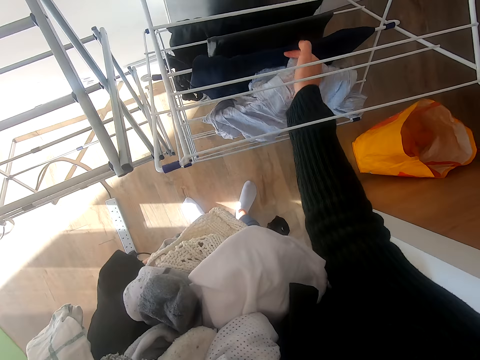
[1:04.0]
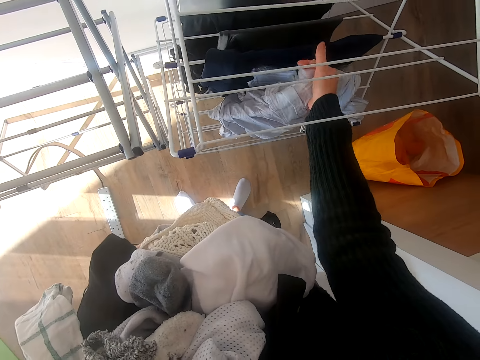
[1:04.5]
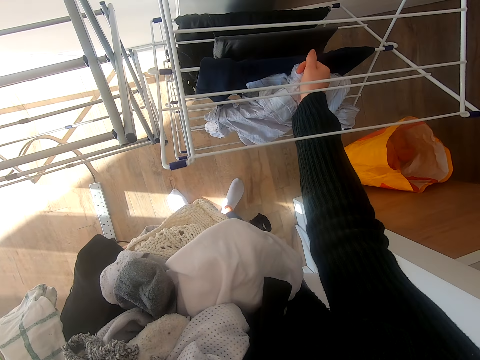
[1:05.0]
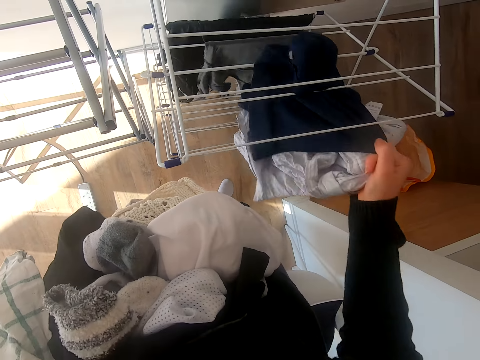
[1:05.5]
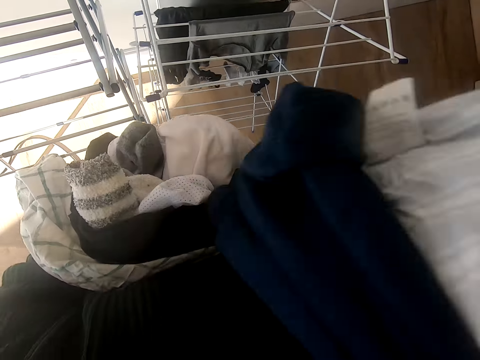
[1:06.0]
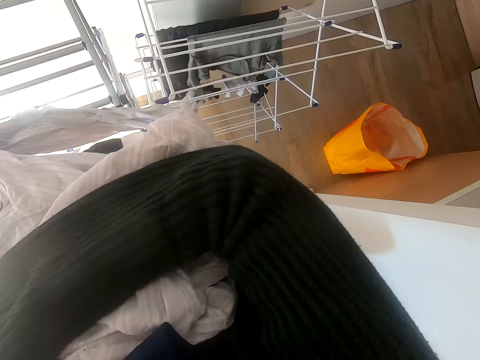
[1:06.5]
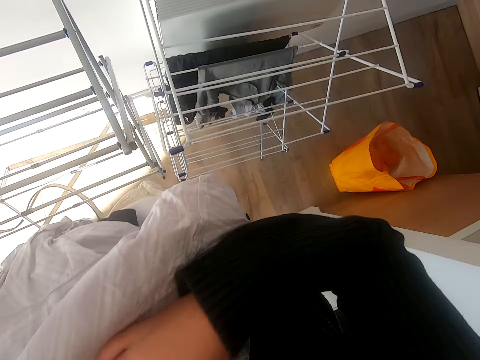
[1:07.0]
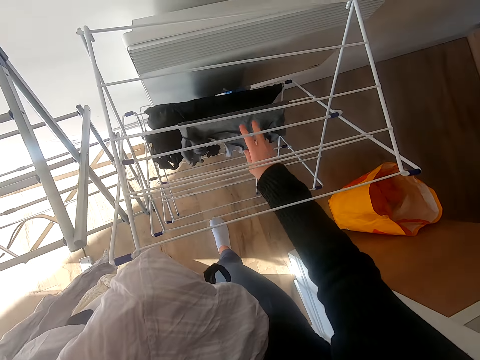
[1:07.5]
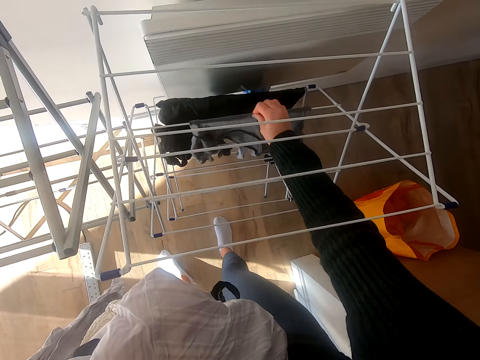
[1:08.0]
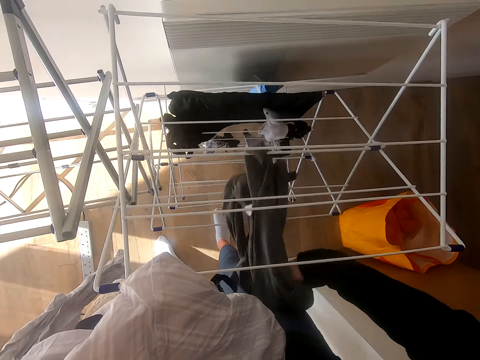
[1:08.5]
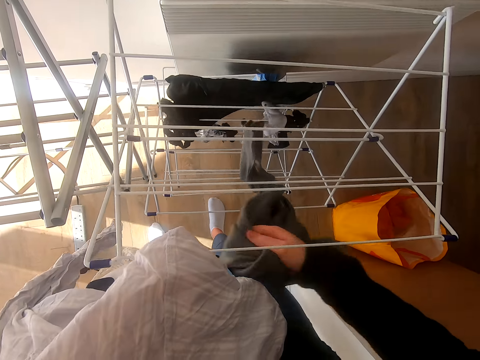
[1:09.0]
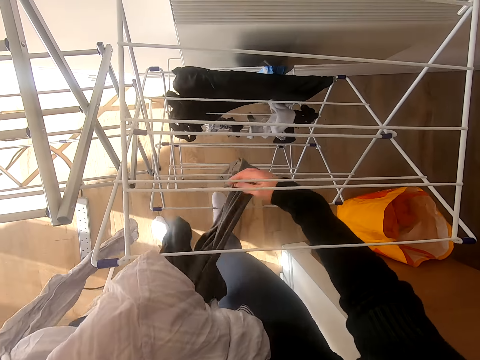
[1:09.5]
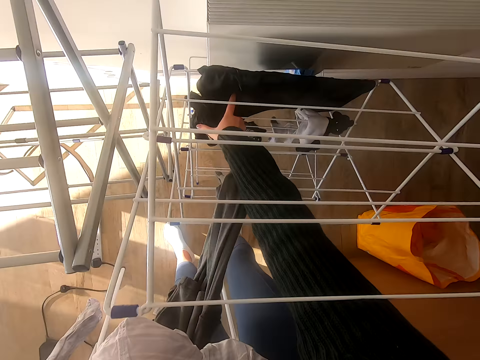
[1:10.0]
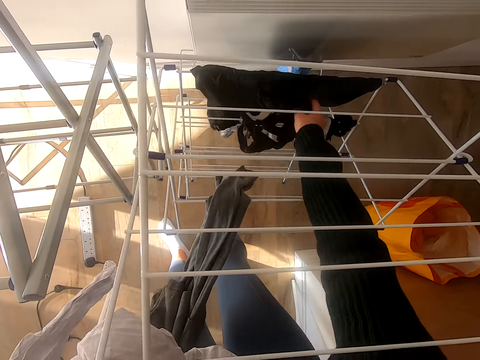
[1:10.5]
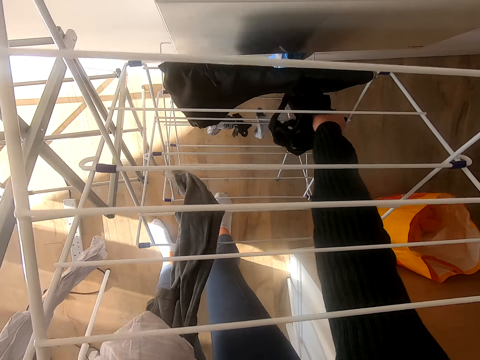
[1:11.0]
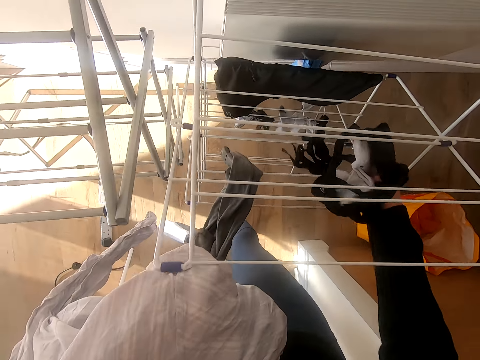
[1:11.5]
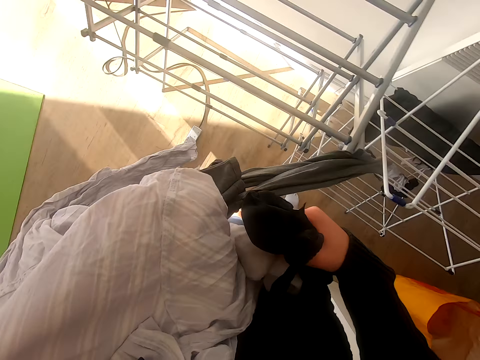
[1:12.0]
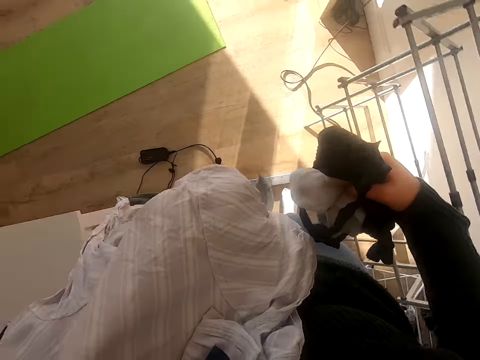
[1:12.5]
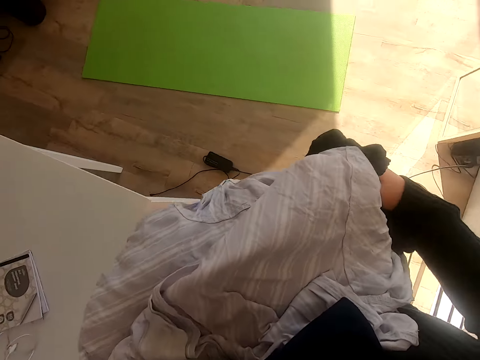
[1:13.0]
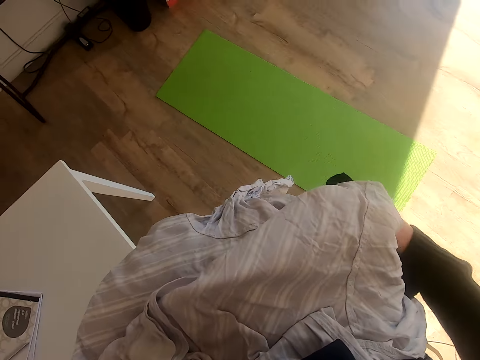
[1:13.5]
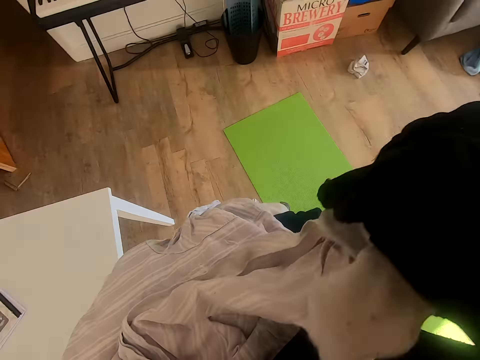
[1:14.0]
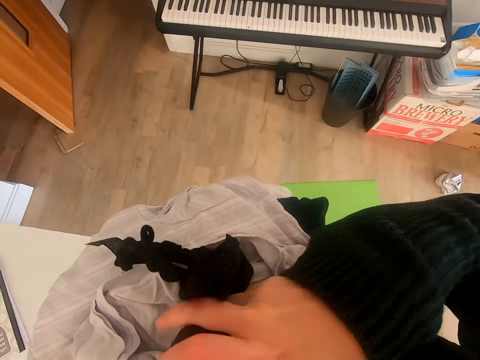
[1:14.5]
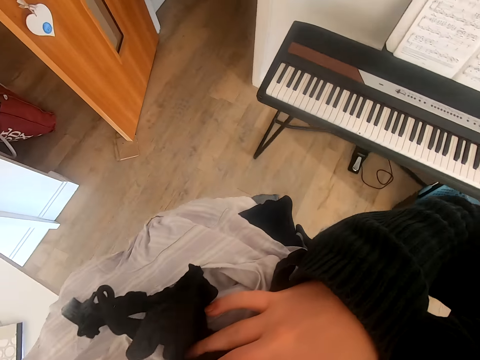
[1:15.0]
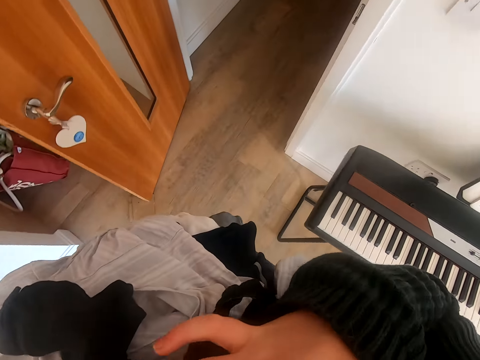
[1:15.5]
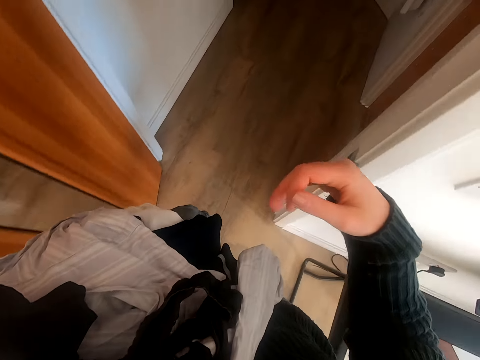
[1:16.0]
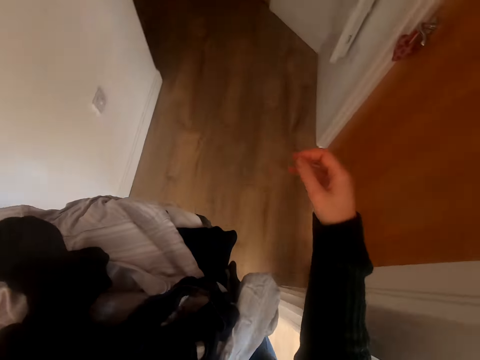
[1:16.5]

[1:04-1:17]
The camera wearer puts the clothes on the other. They collect the clothes from the stand. They walk to the sitting room. They hold the clothes. They move the clothes on the hand.

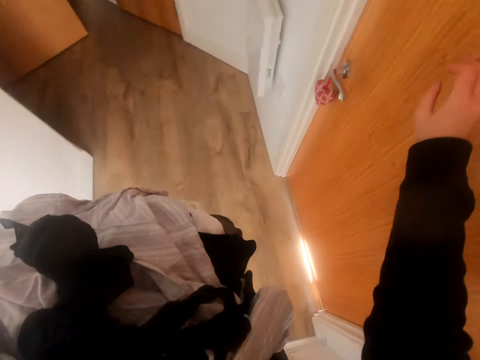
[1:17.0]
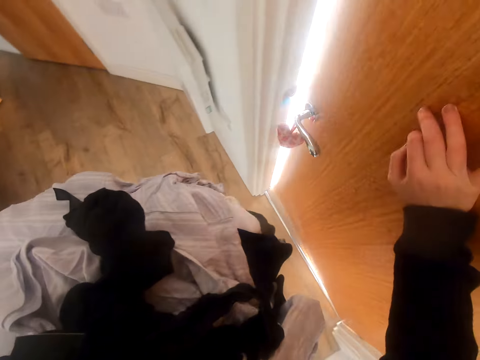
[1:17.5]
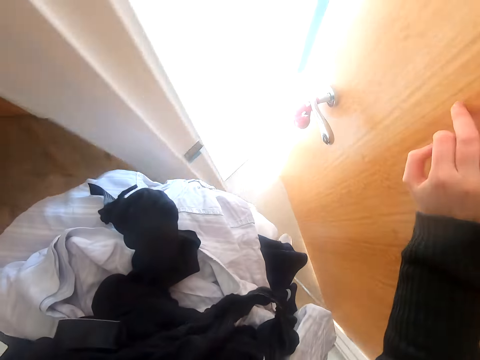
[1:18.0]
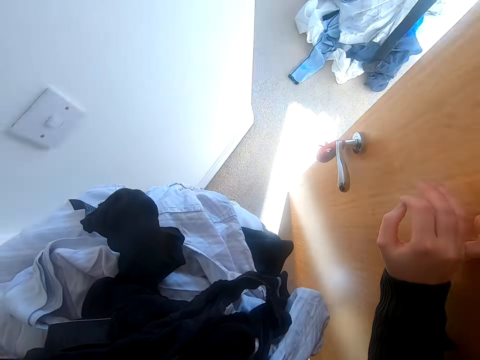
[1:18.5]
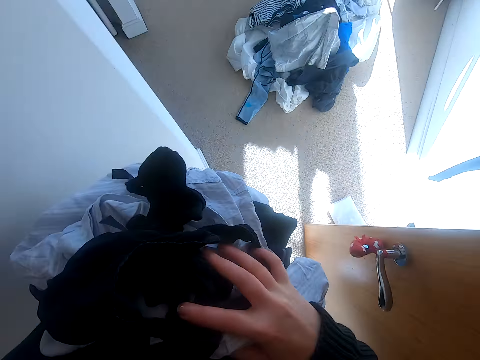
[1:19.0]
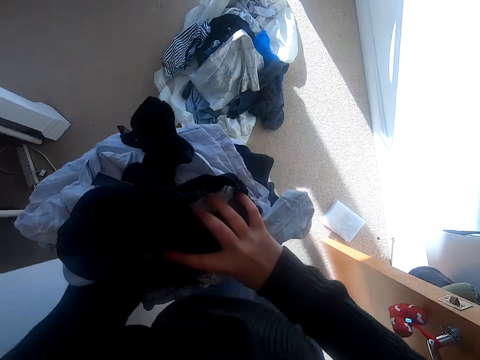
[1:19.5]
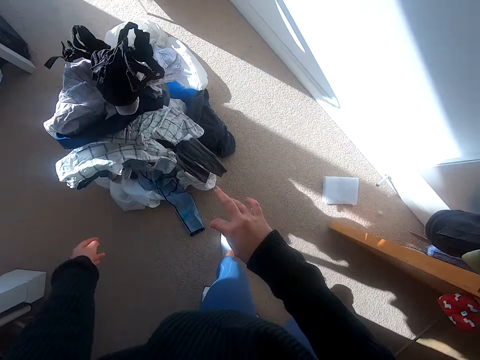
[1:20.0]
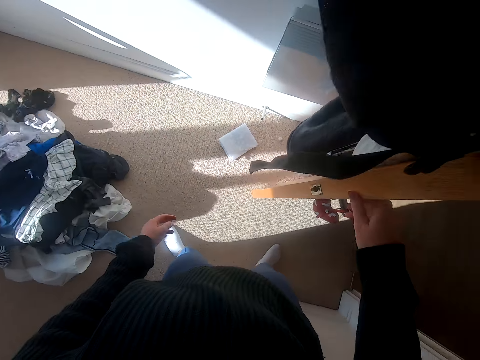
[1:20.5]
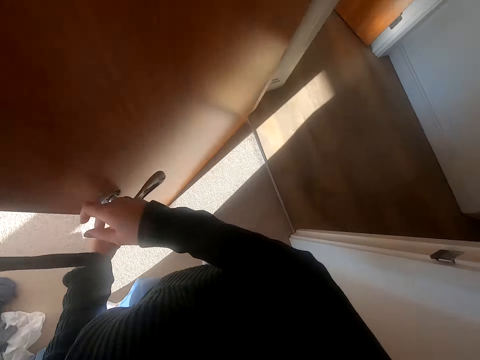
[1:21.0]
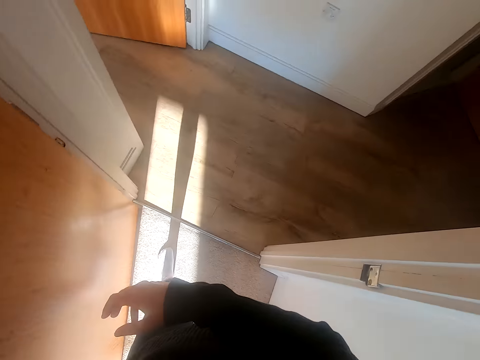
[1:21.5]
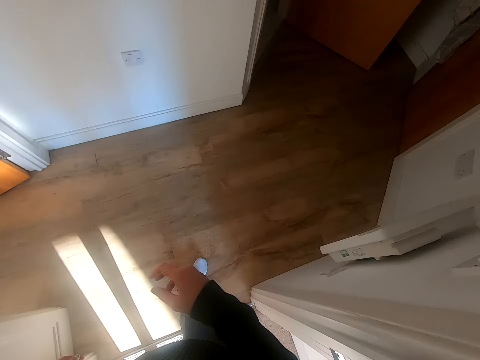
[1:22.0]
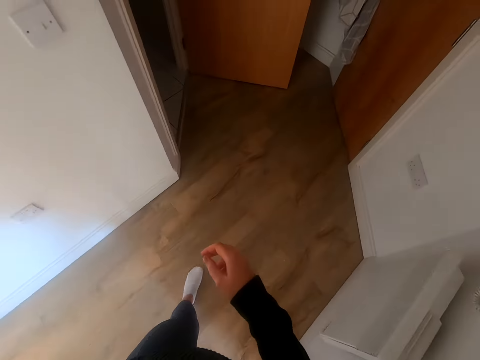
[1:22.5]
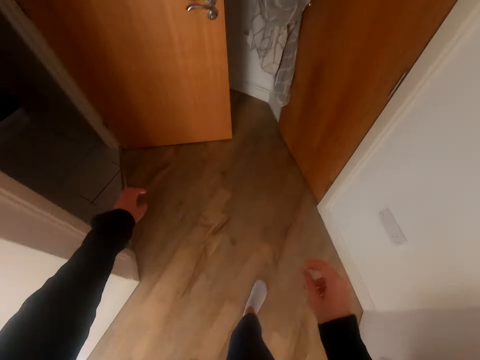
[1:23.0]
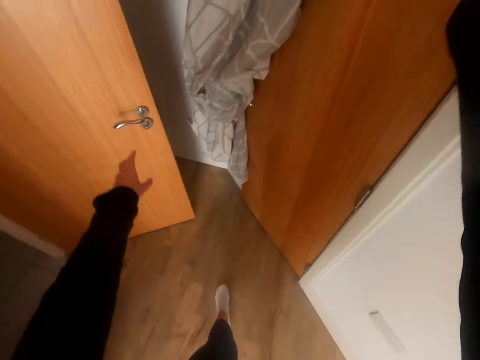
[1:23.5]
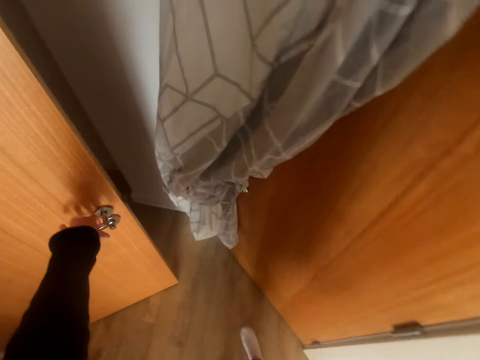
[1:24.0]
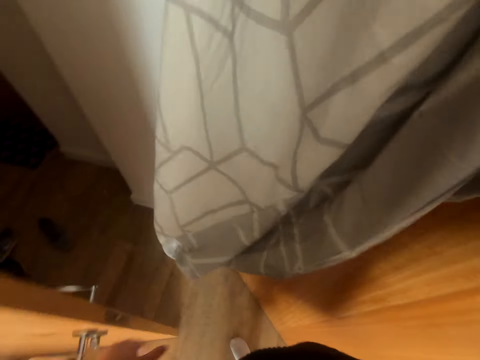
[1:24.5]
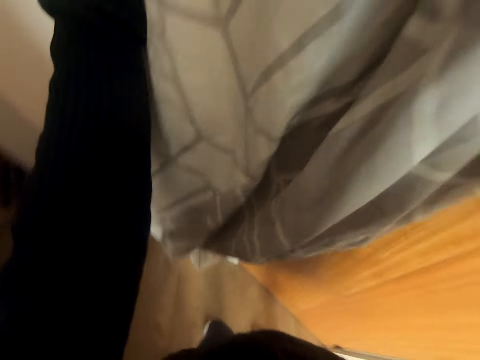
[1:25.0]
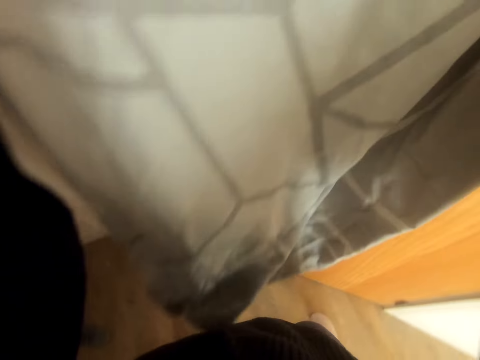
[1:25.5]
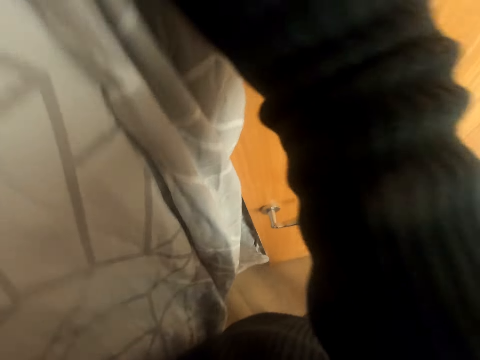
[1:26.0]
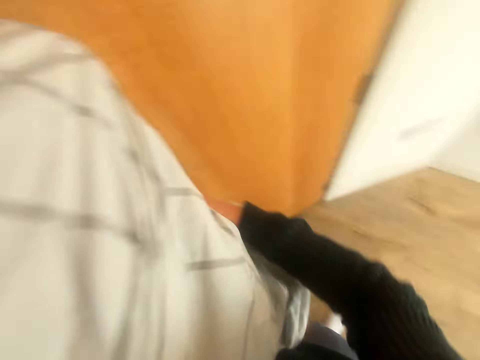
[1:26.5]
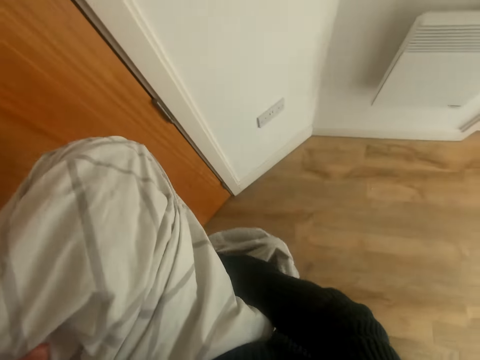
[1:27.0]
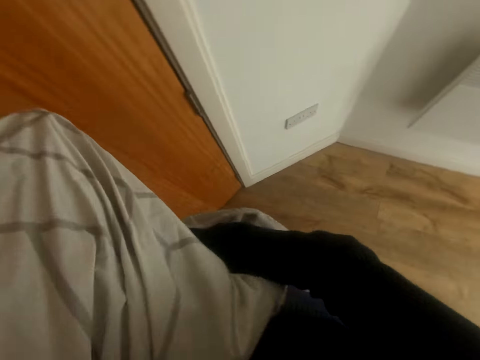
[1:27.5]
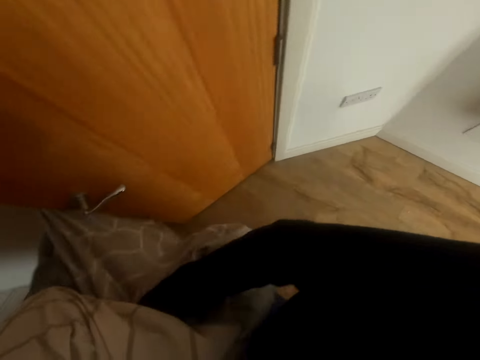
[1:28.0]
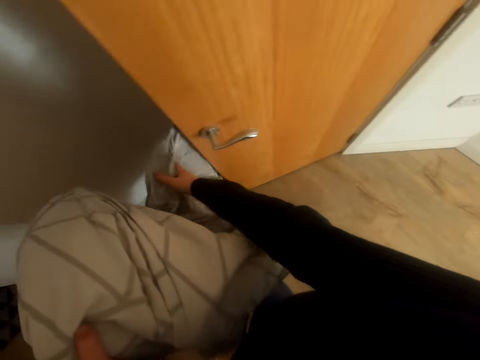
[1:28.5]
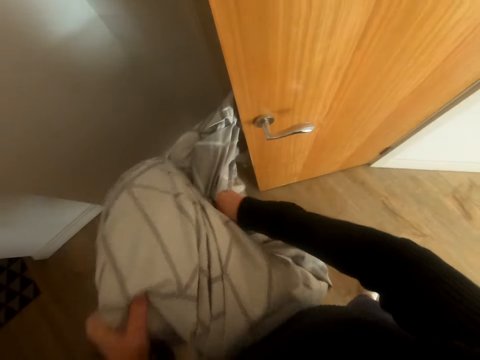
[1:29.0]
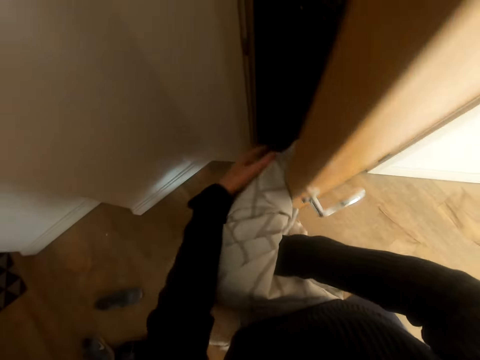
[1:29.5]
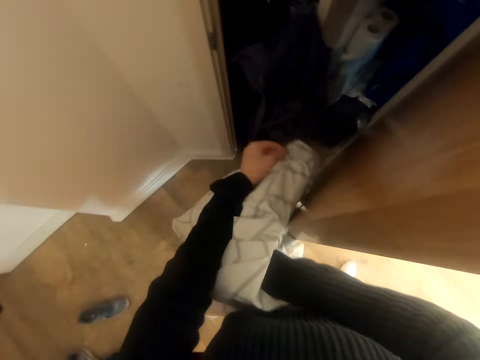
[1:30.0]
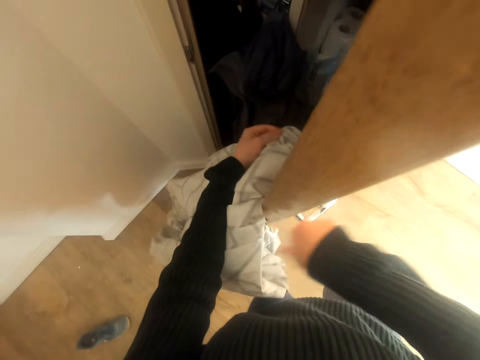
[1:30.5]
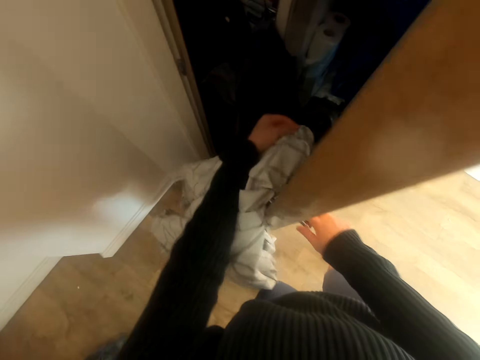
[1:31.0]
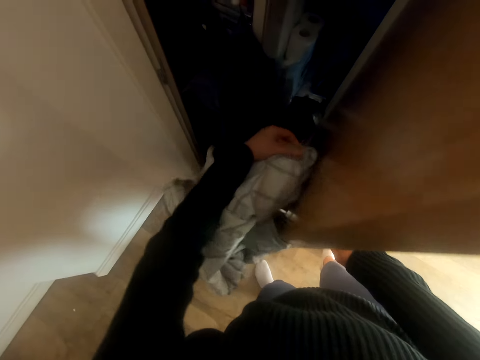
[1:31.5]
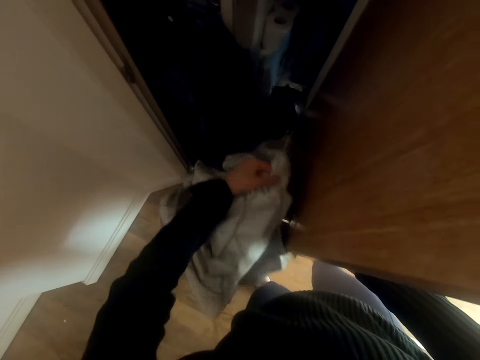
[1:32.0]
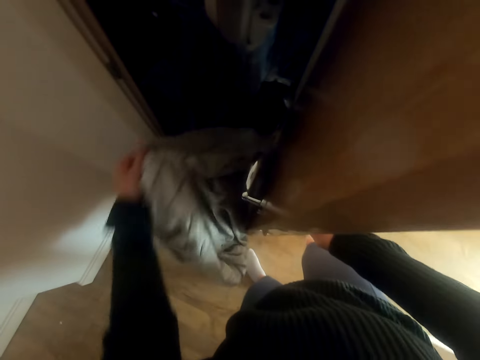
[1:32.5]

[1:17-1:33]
The camera wearer opens the door. They drop the clothes on the floor. They touch the door. They touch the door again. They hold the door. They remove the bedsheet from the door. They hold the bedsheet. They walk to the sitting room.
